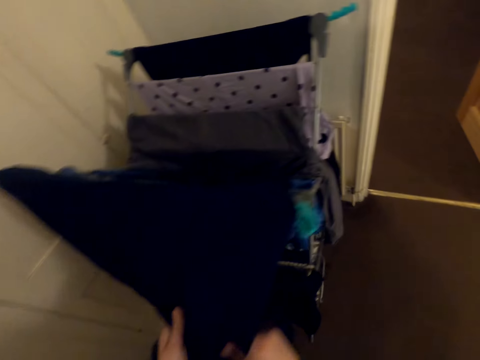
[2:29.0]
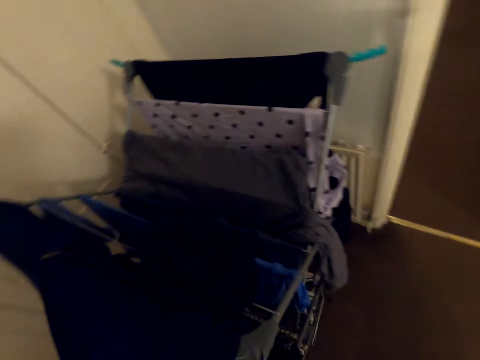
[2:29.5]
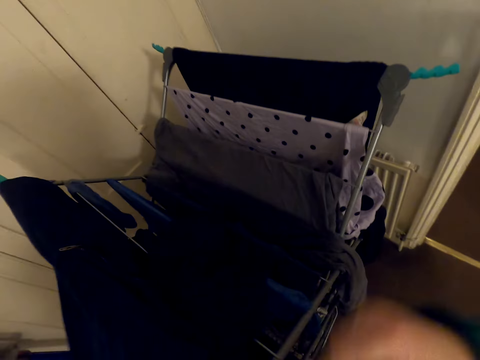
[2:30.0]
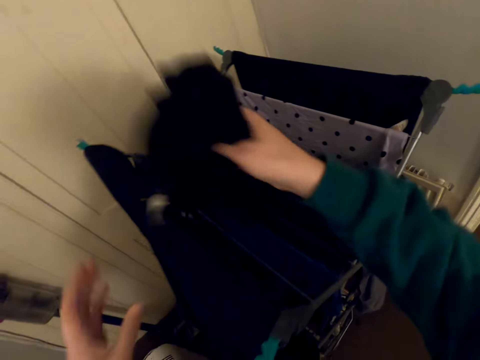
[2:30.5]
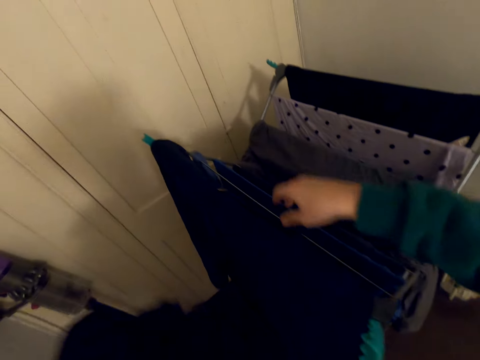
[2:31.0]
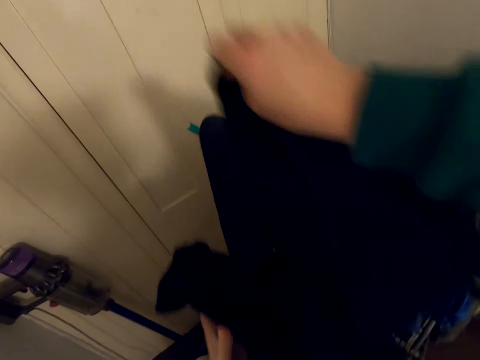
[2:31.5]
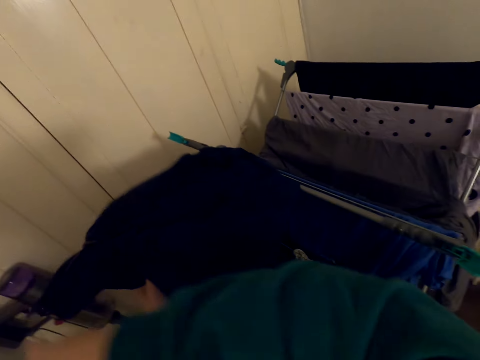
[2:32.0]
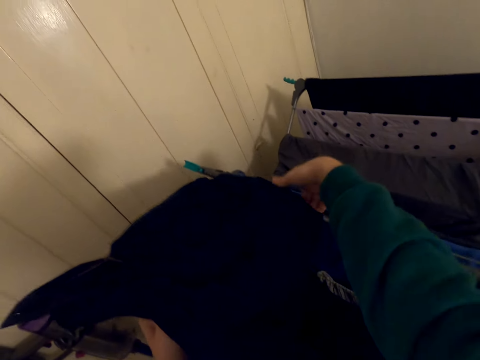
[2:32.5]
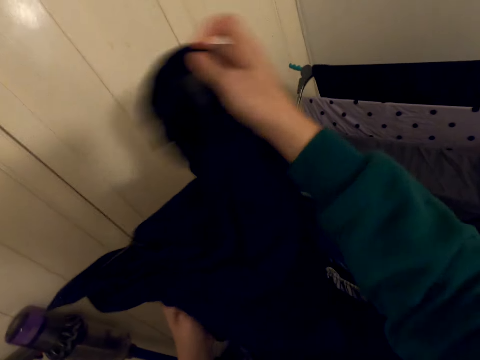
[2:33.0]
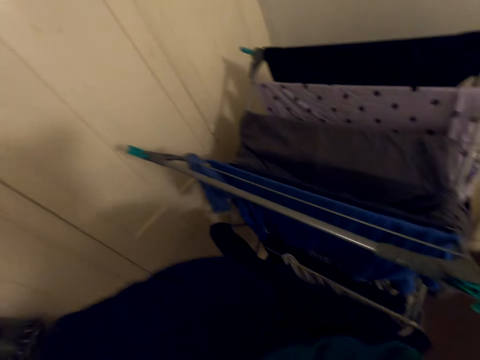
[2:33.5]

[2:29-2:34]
The camera wearer removes the clothes from the hanger.

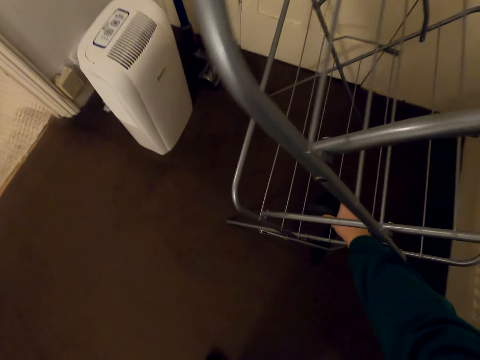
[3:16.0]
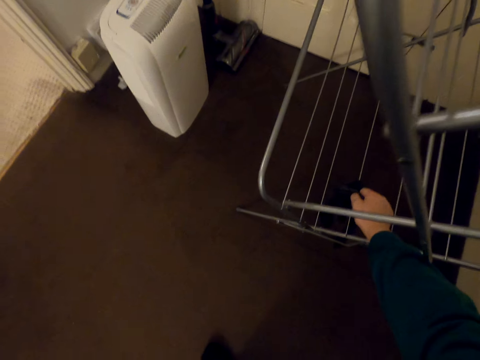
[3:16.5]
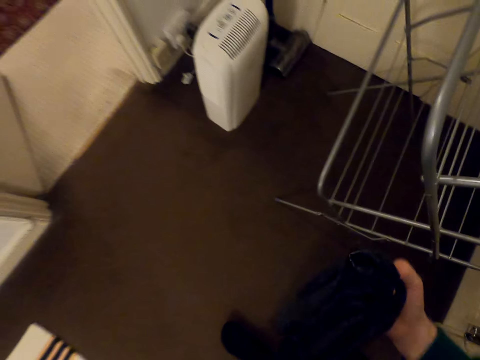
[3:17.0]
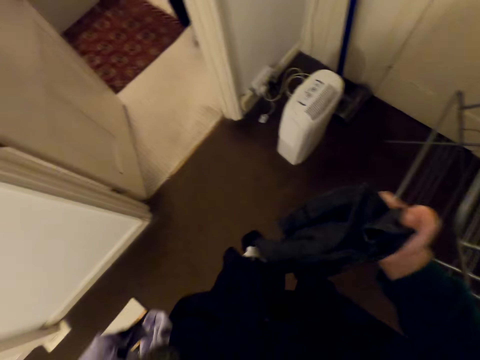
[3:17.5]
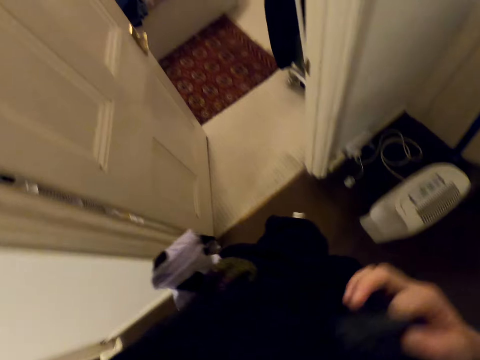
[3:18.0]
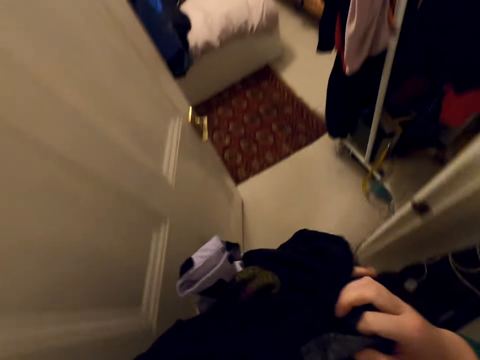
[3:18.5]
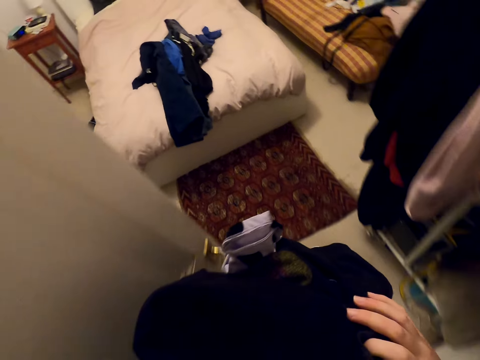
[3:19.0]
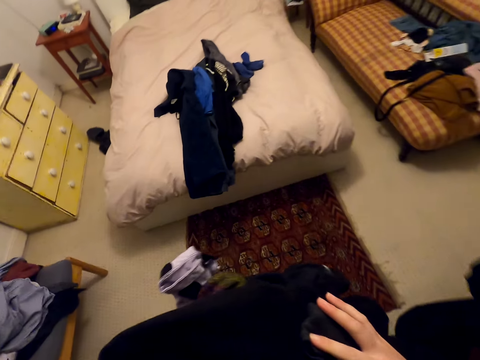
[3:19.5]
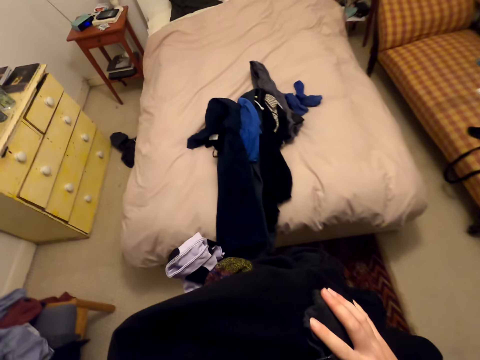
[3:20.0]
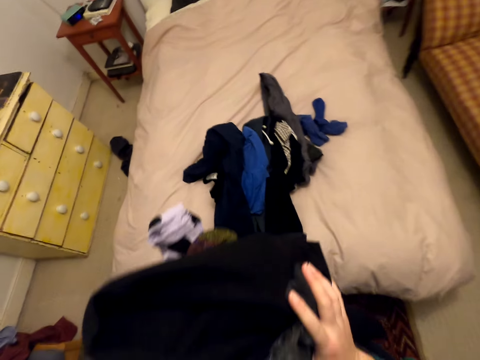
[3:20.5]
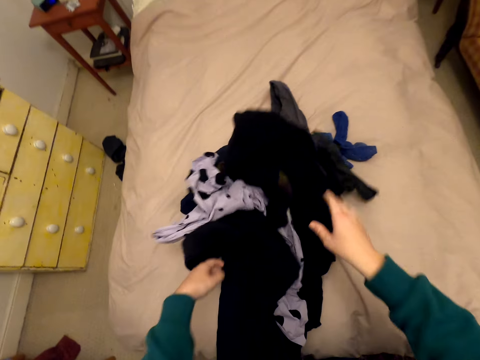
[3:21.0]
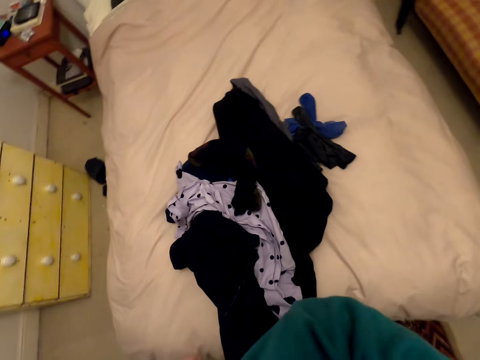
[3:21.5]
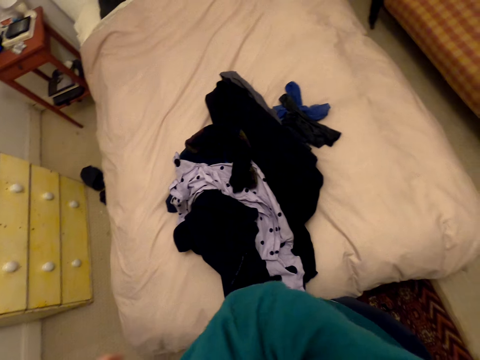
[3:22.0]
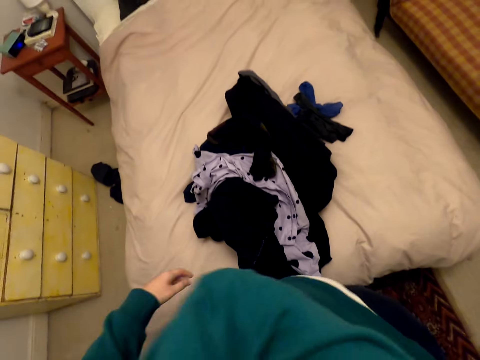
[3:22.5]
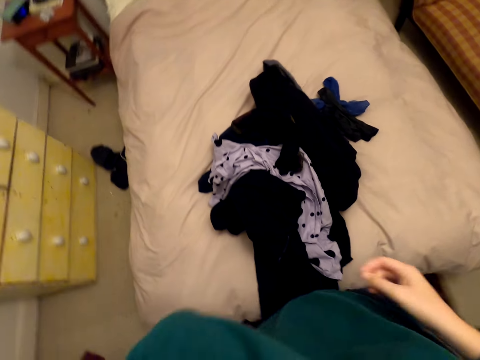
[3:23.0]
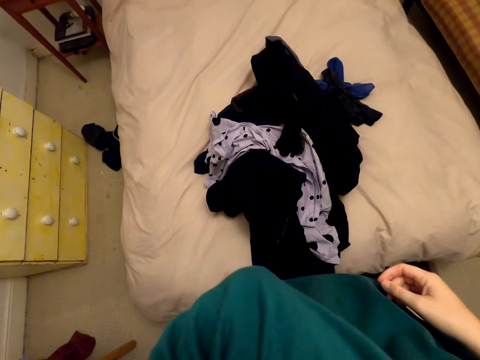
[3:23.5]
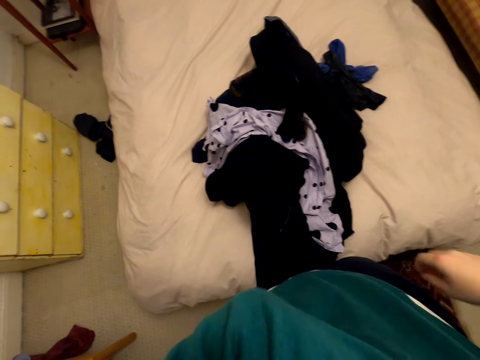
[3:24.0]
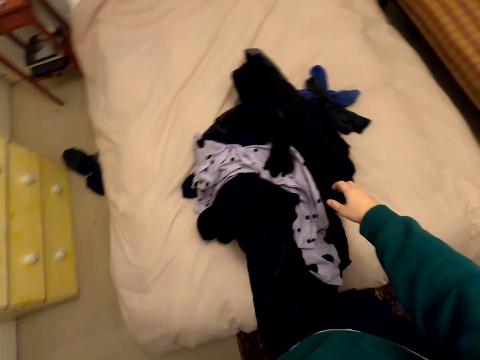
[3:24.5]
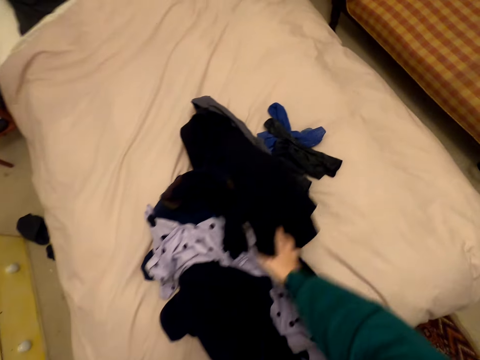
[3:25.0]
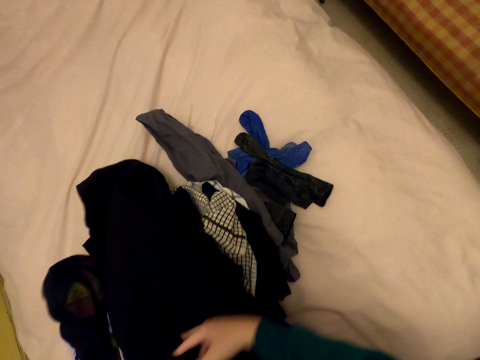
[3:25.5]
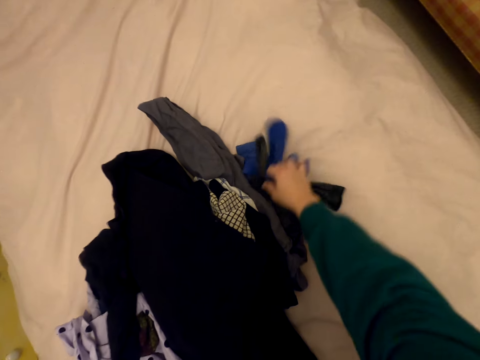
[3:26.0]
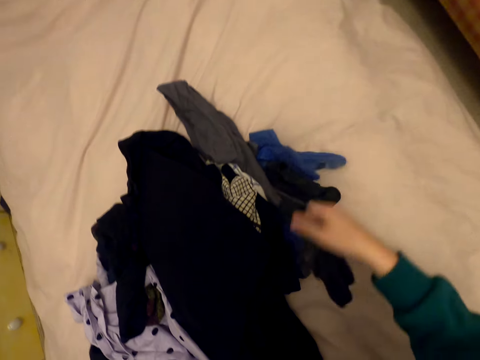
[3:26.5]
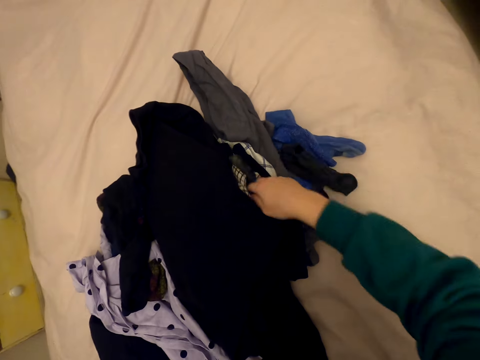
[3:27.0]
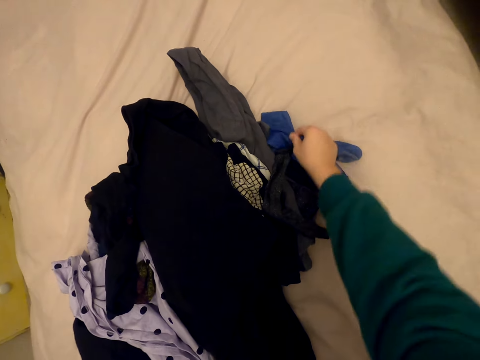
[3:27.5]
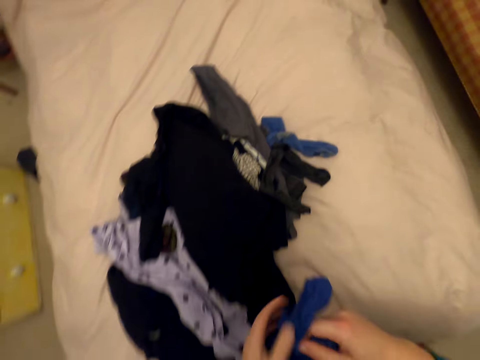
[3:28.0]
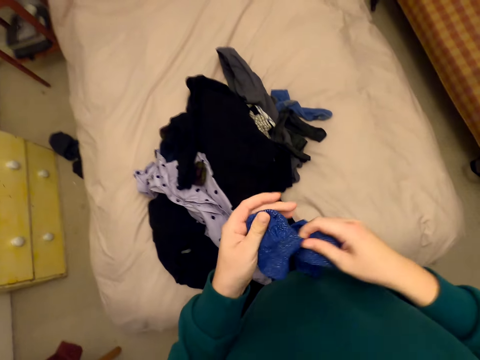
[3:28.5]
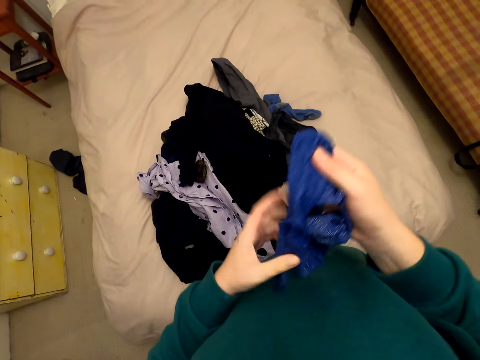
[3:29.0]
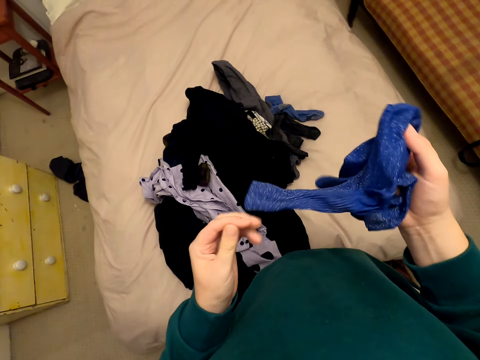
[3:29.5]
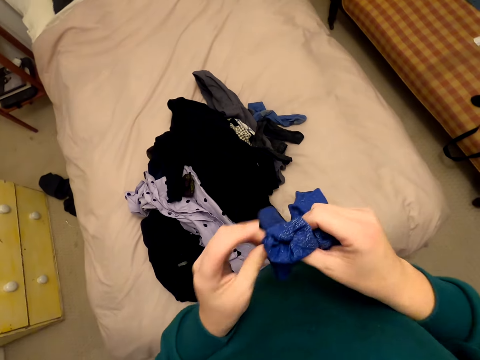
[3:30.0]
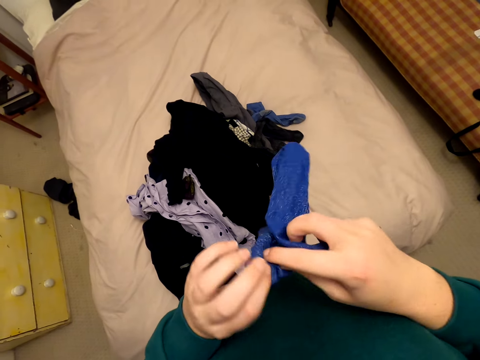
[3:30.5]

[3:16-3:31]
The camera wearer walks around the house. He drops the clothes on the bed. He scratches his back with his hands. He moves the clothes aside on the bed. He picks up the socks from the bed and moves the socks in his hands.

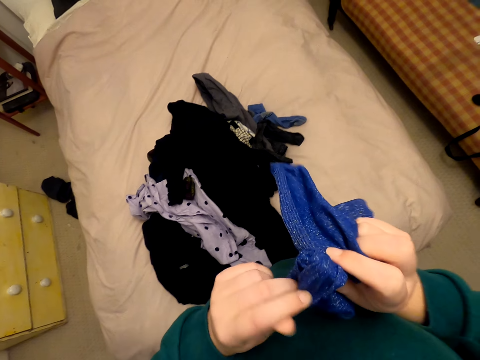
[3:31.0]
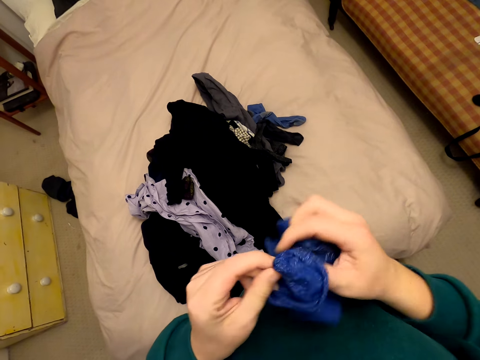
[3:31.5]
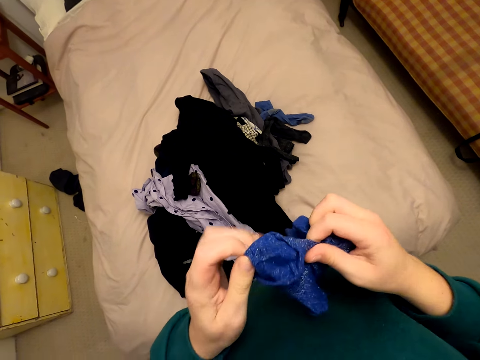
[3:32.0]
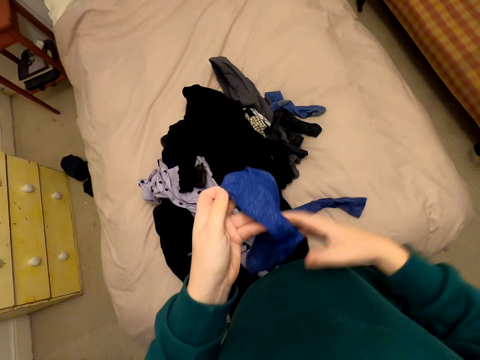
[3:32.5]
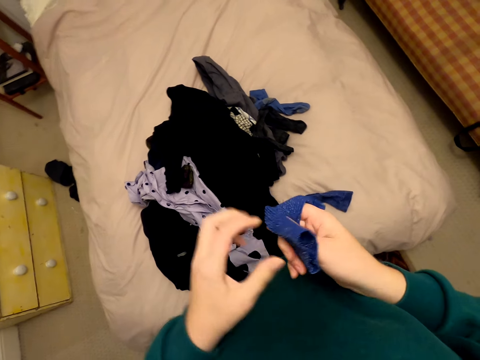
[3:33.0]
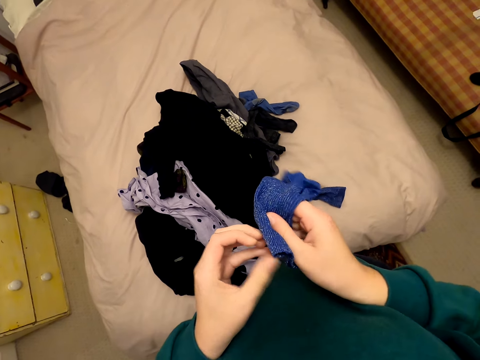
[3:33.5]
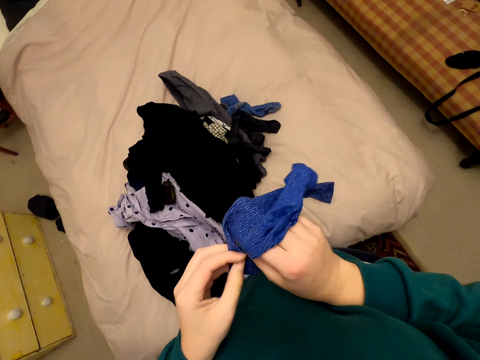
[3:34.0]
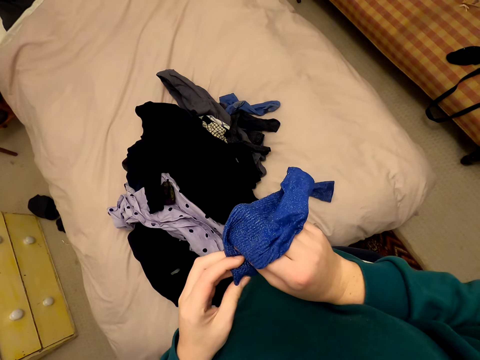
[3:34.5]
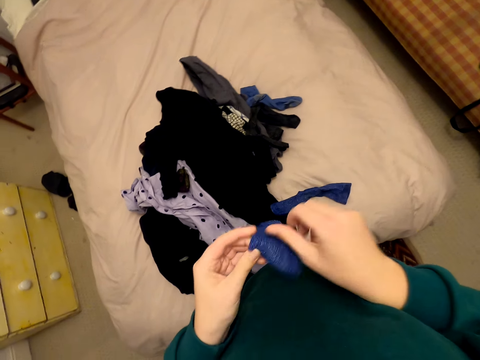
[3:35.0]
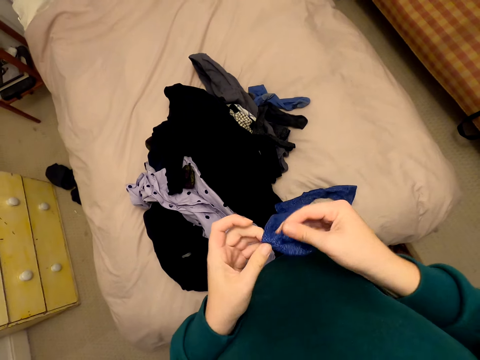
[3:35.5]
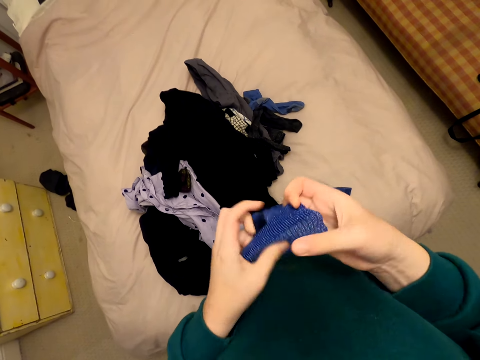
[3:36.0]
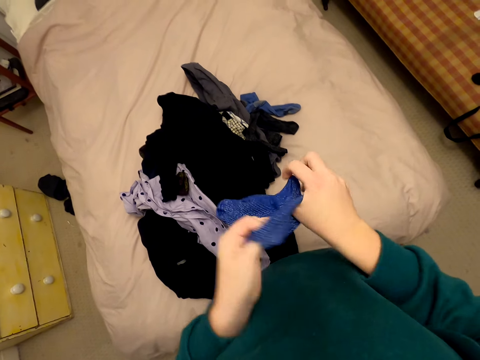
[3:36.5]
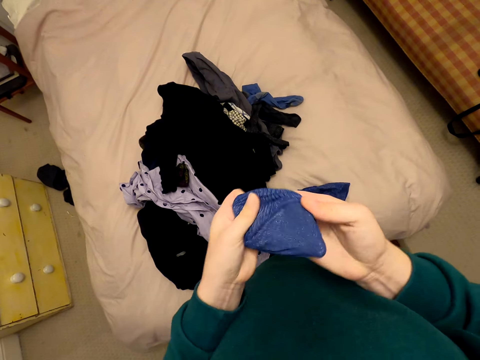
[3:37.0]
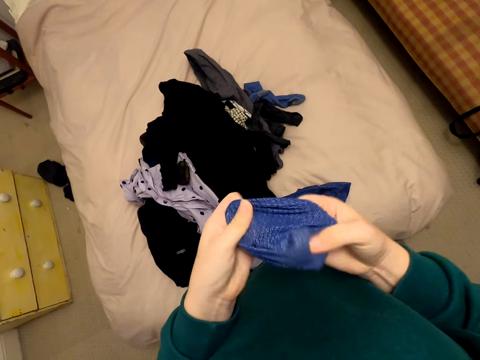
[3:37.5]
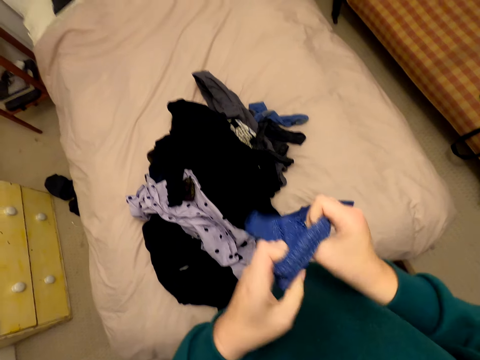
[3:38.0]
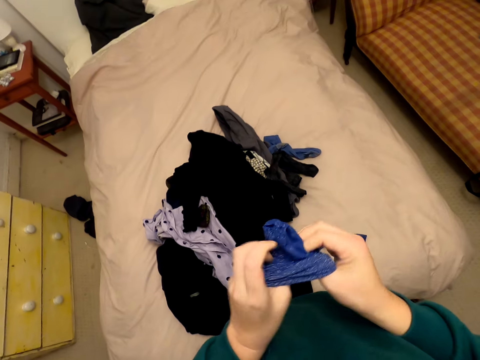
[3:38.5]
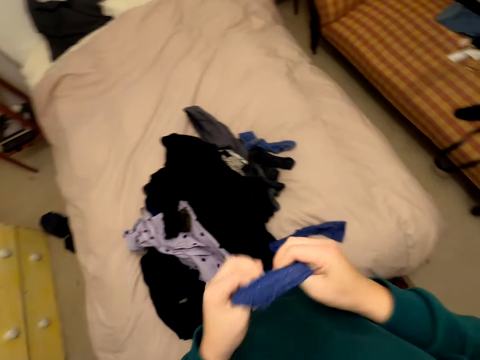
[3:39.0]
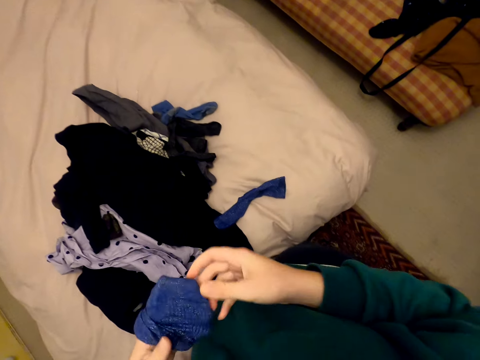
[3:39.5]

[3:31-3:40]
The camera wearer drops one sock on the bed. He turns the sock inside out in his hands.
